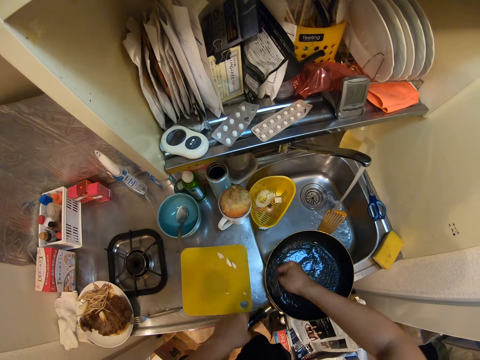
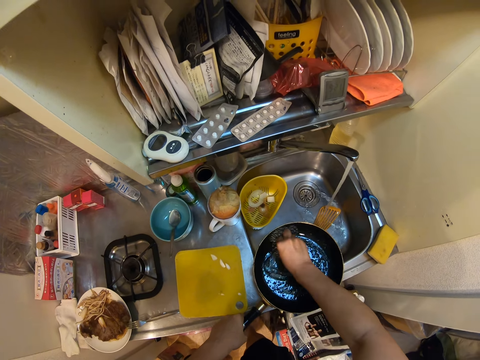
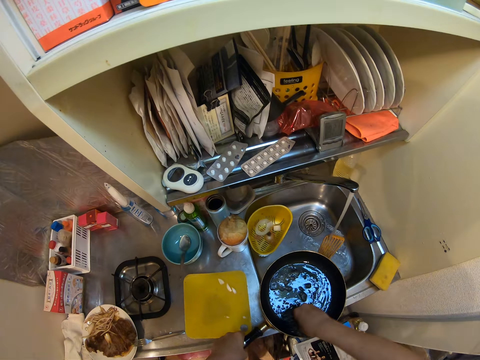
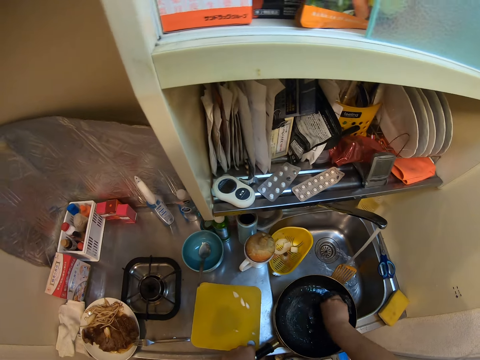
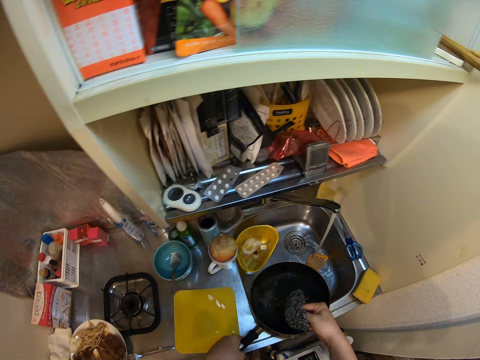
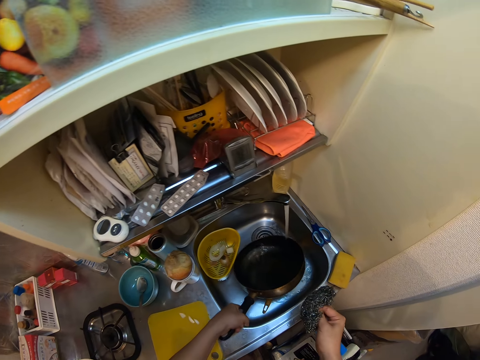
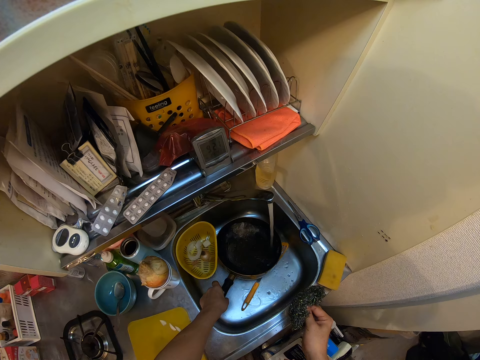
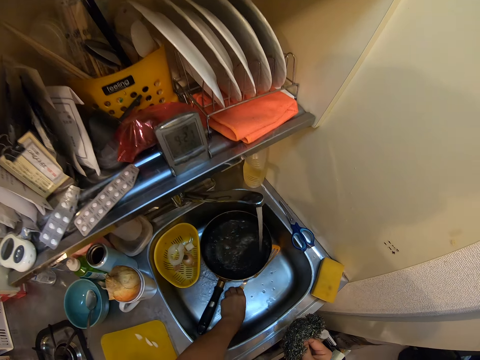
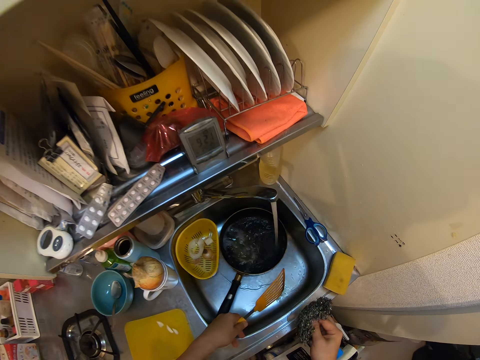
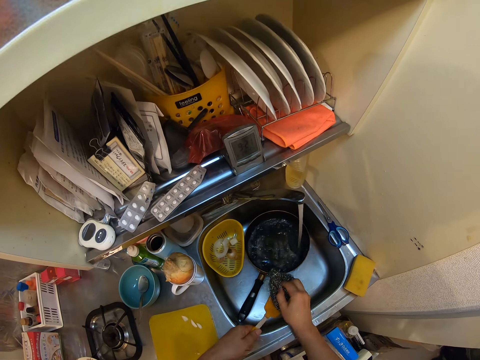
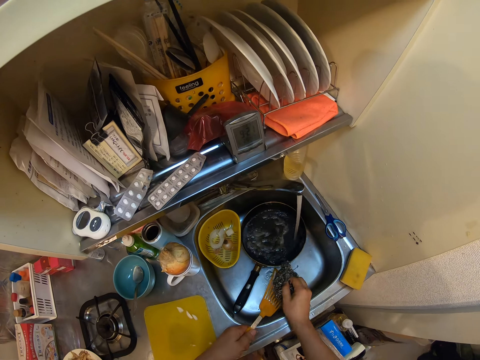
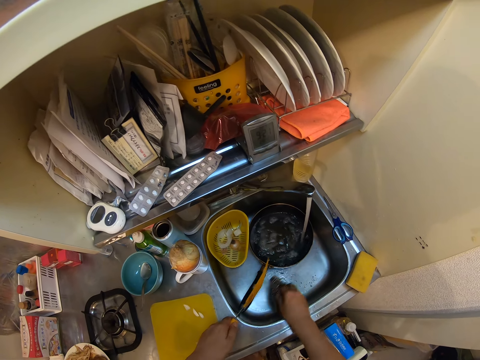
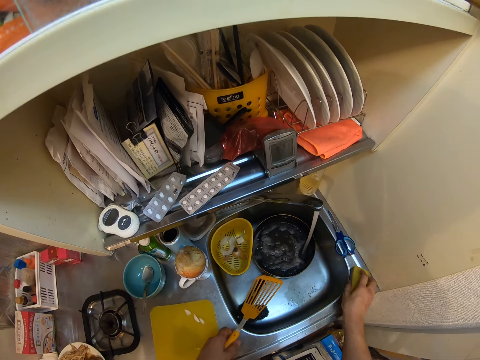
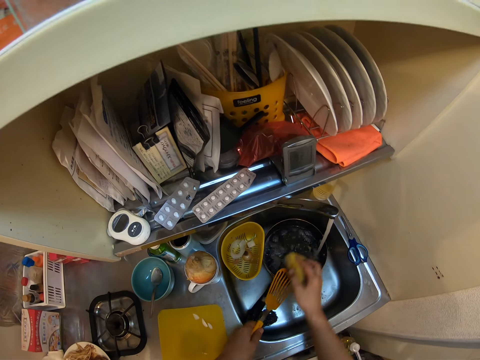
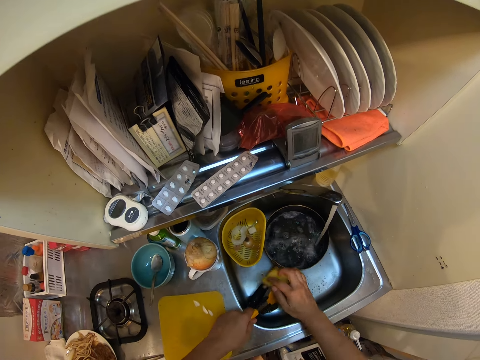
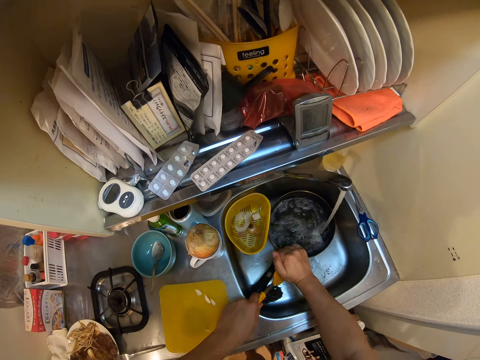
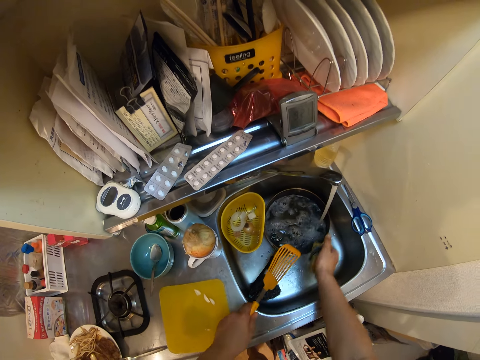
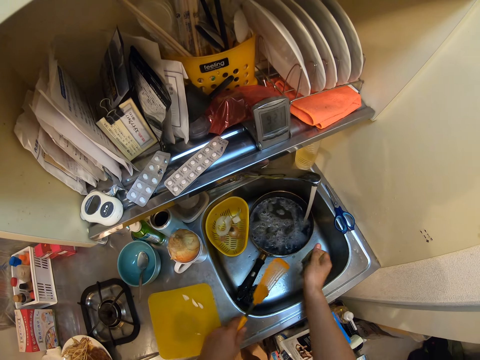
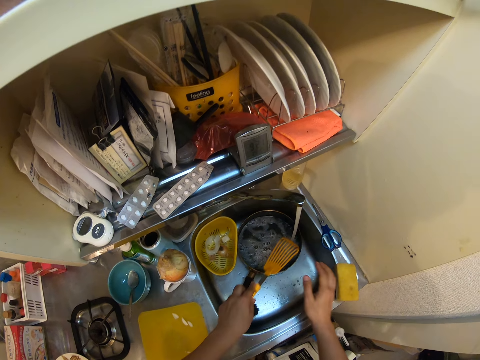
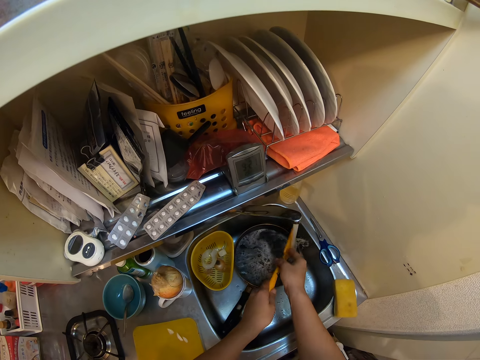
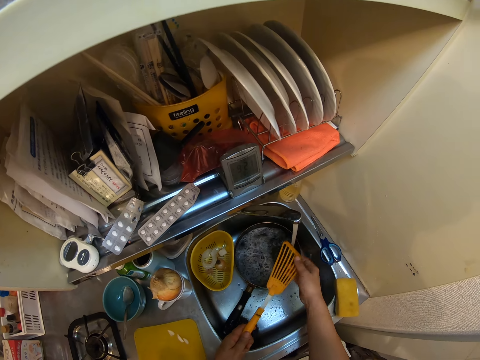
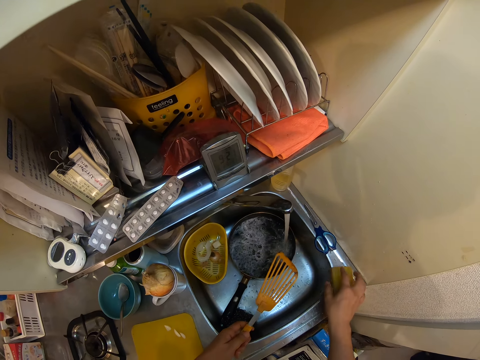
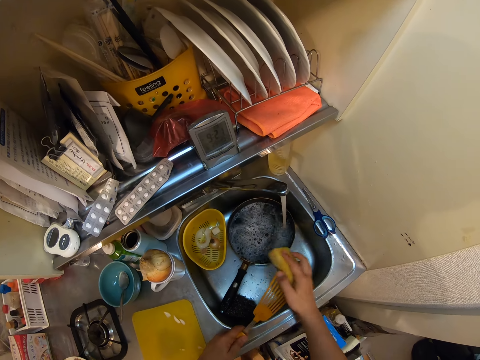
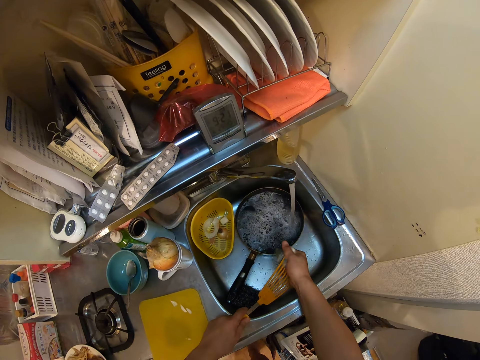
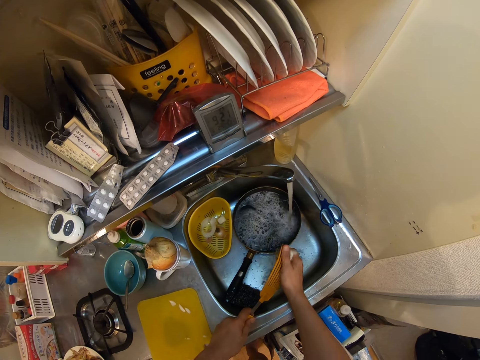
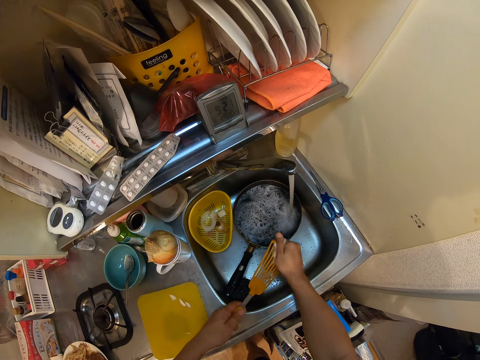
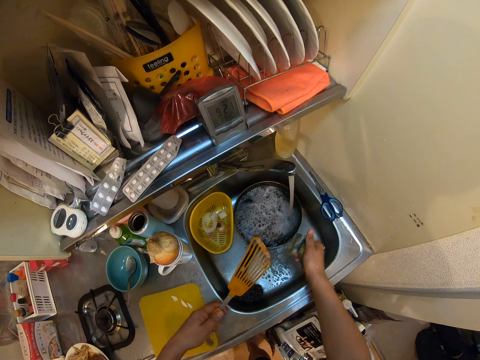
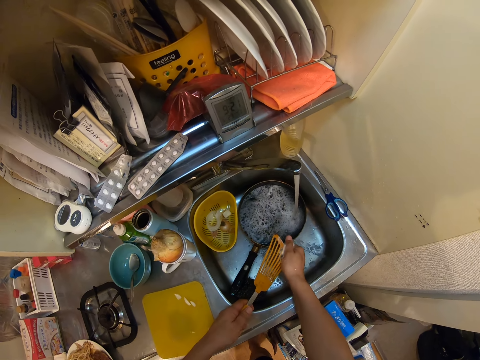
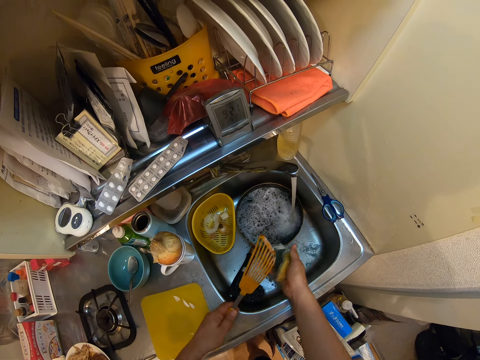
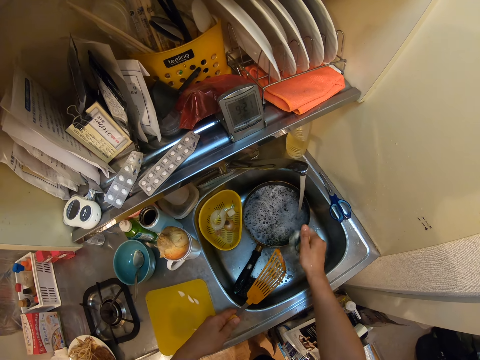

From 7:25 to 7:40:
The camera wearer puts the pan under the water from the faucet. They pick the spatula from the kitchen sink. They put the pan in the sink. They wash the spatula with the iron sponge. They drop the iron sponge in the kitchen sink. They pick the soft sponge from the edge of the kitchen sink, put the soft sponge under the water from the faucet and wash the spatula with the soft sponge. They drop the soft sponge on the edge of the kitchen sink. They rinse the spatula. They pick the soft sponge from the edge of the kitchen sink and wash the spatula with the soft sponge.

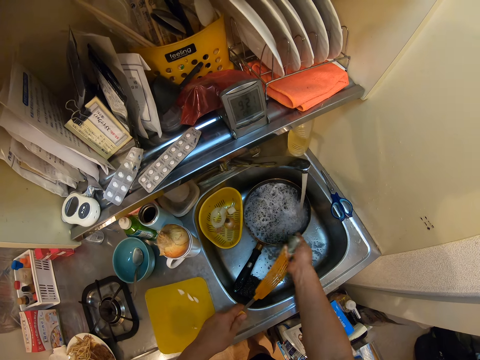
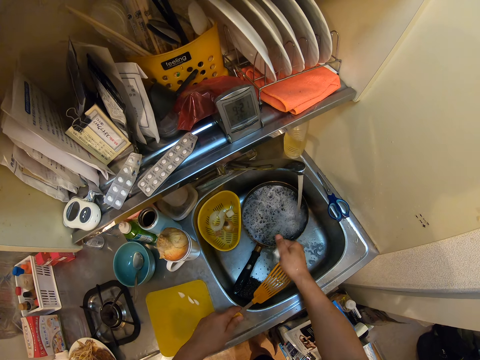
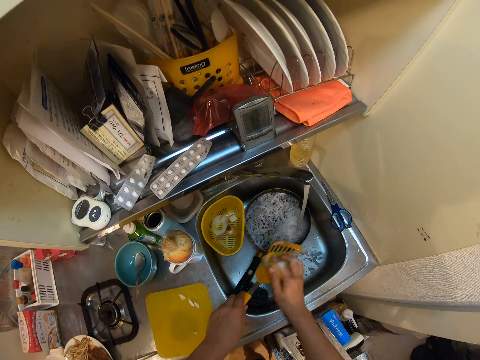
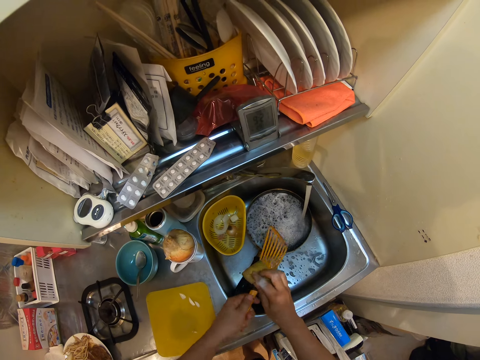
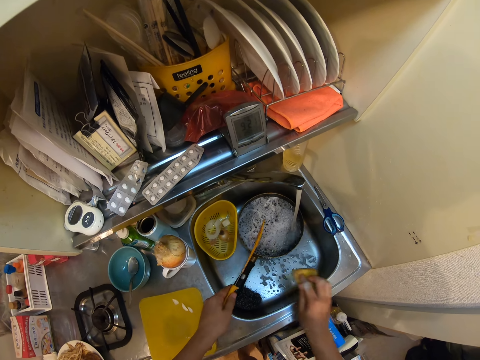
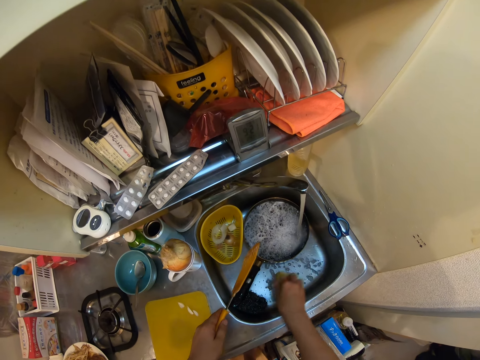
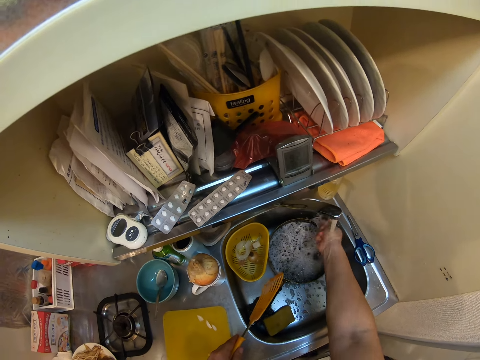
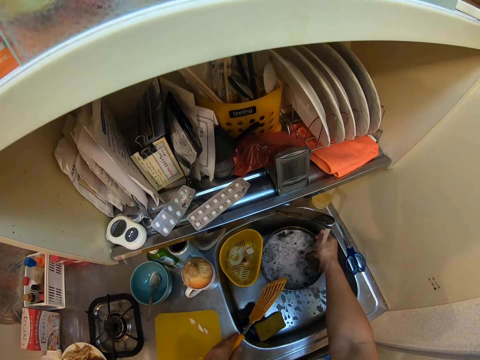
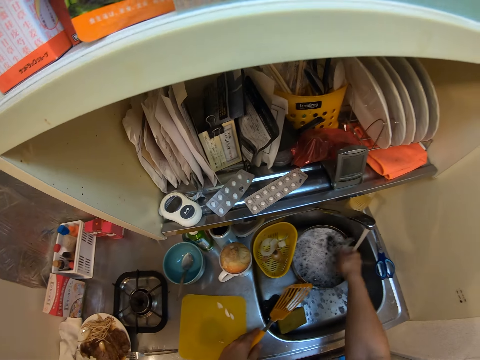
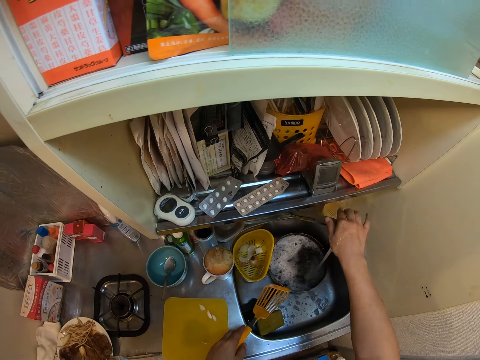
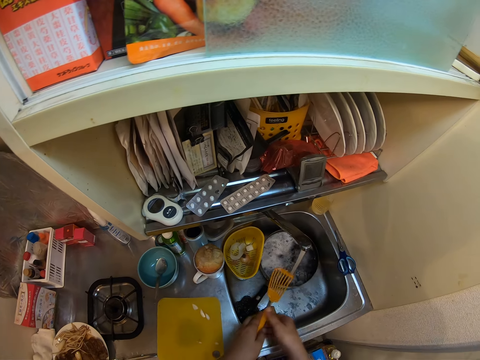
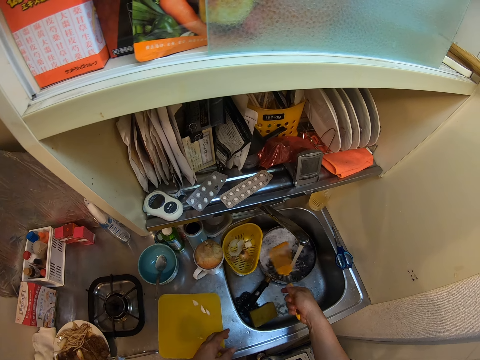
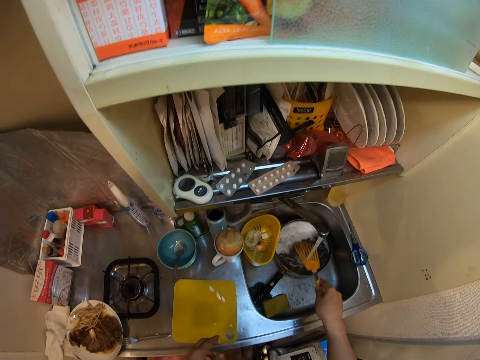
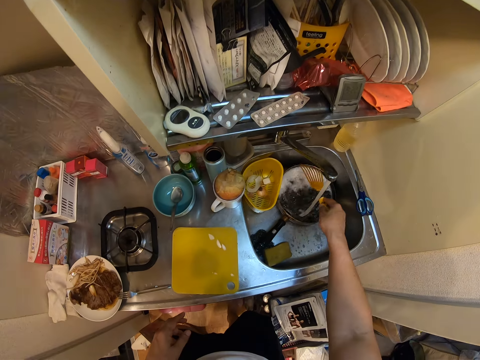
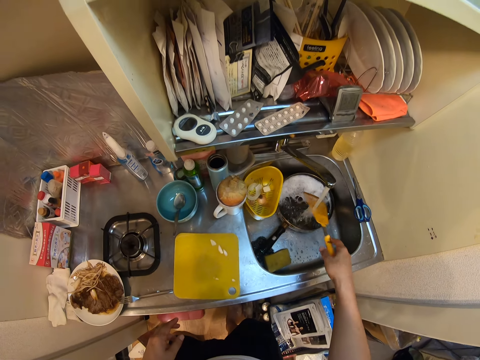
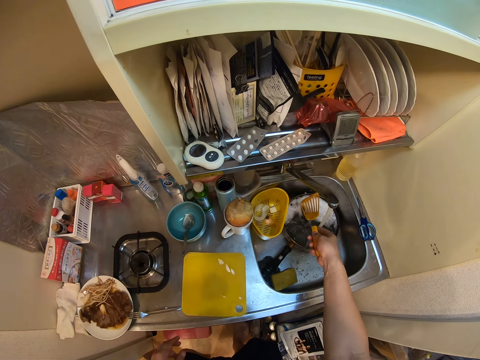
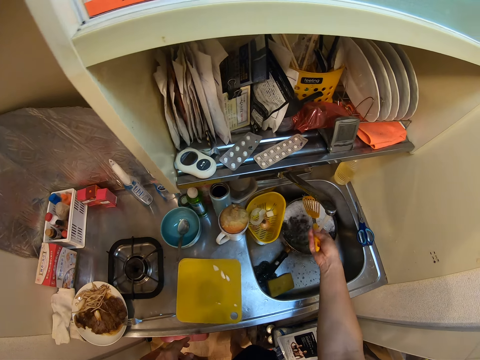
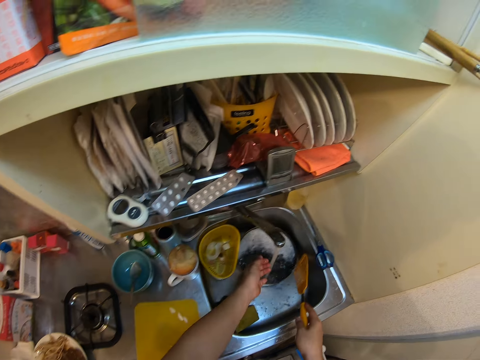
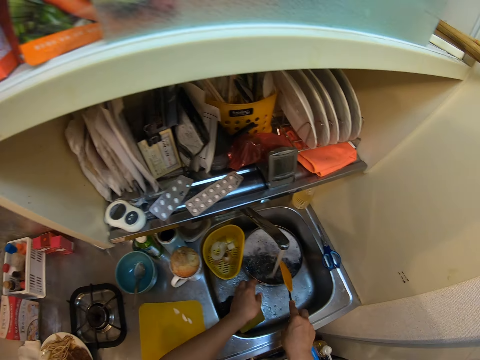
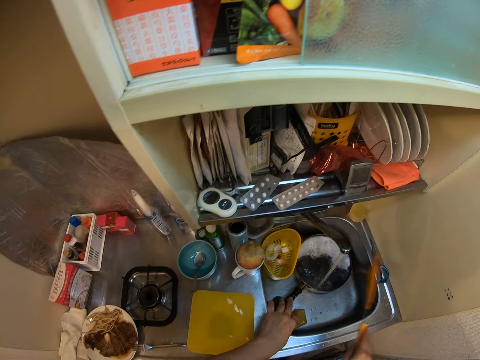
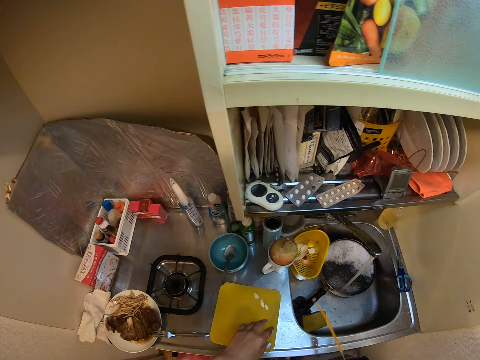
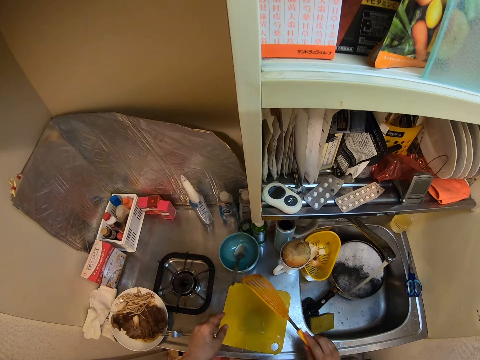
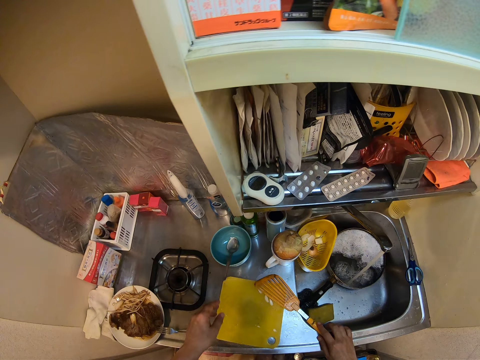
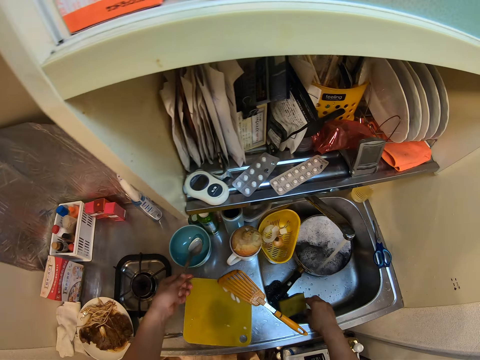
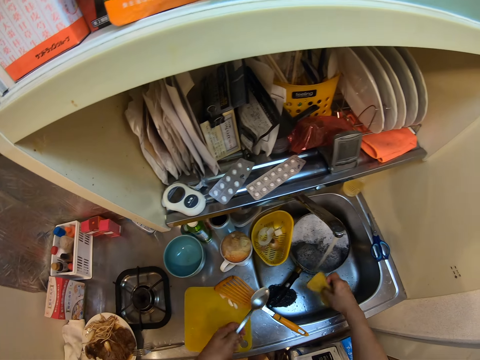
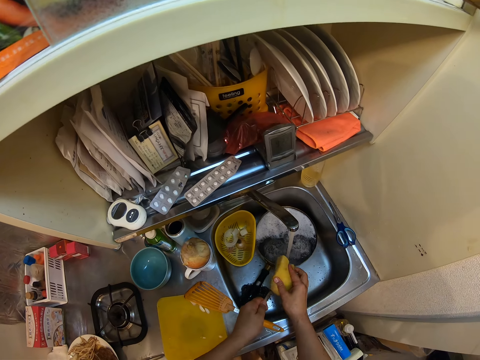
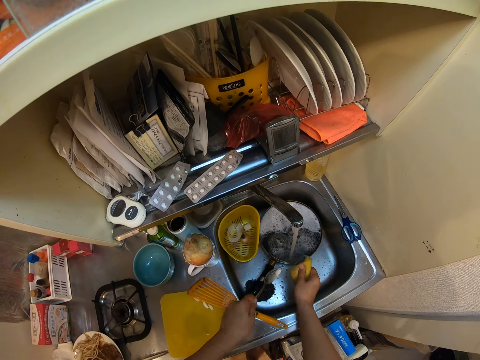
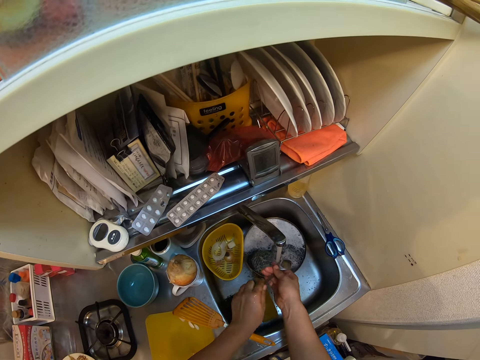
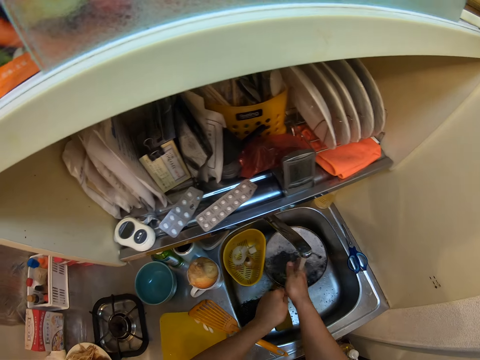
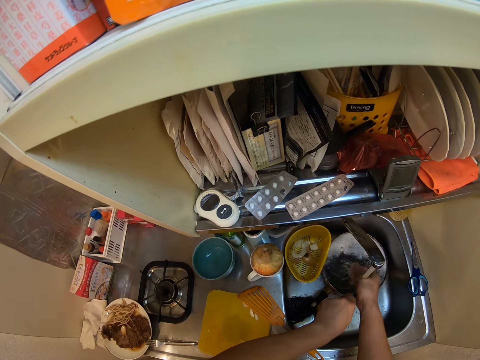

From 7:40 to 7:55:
The camera wearer drops the soft sponge in the kitchen sink. He rinses his hand. He turns the faucet in another direction. He rinses the spatula. He rinses his hand. He rinses the spatula. He drops the spatula on the cutting board. He picks a spoon from the bowl on the kitchen countertop. He picks the soft sponge from the kitchen sink. He wipes the spatula with the soft sponge. He drops the soft sponge in the kitchen sink. He rinses the spoon with water from the faucet.
